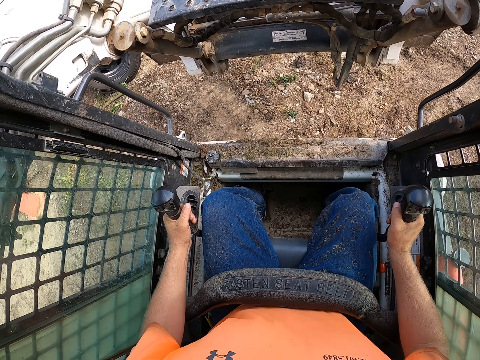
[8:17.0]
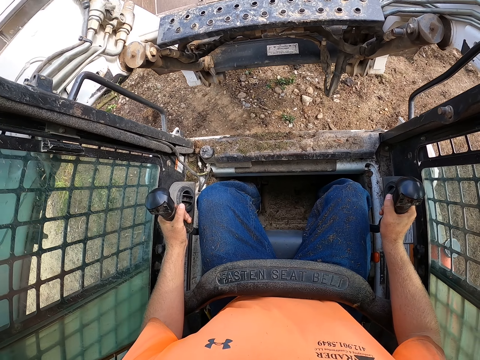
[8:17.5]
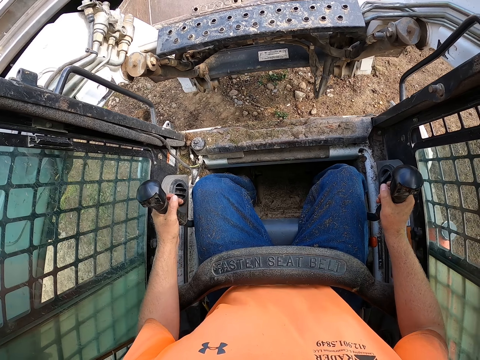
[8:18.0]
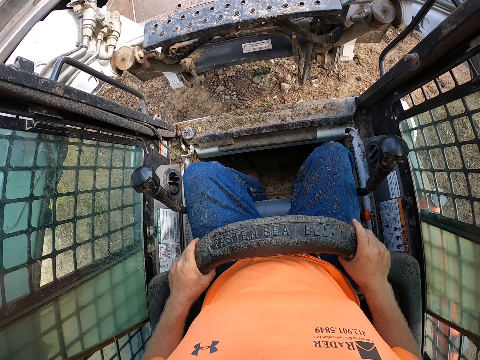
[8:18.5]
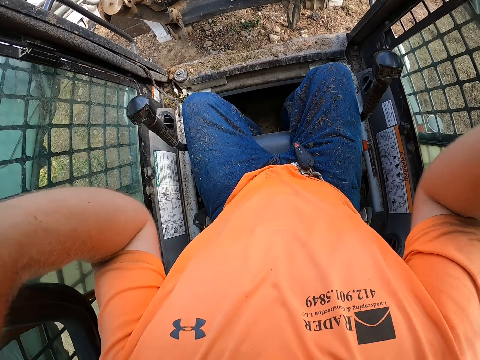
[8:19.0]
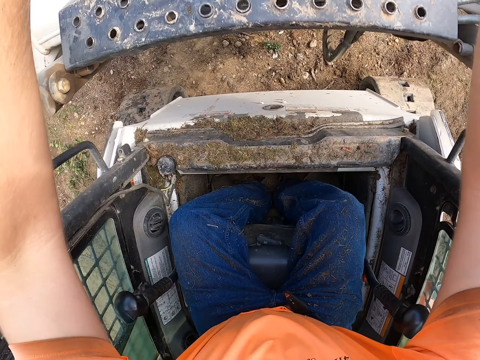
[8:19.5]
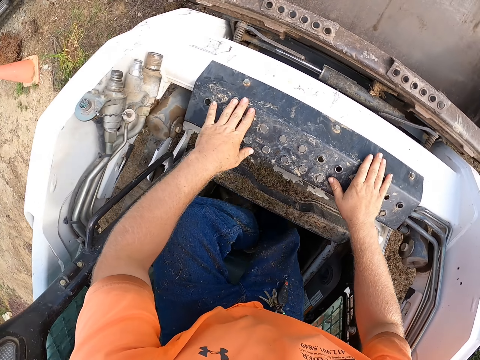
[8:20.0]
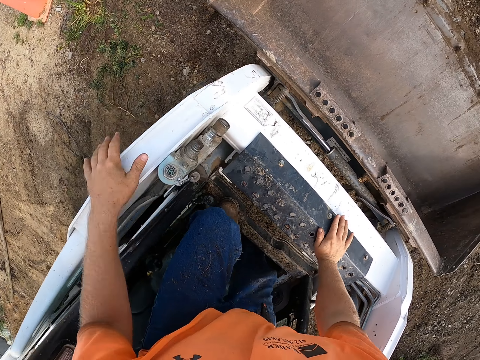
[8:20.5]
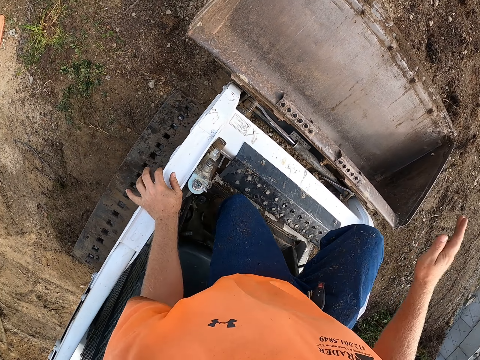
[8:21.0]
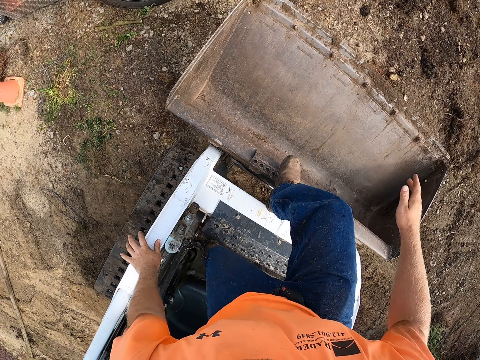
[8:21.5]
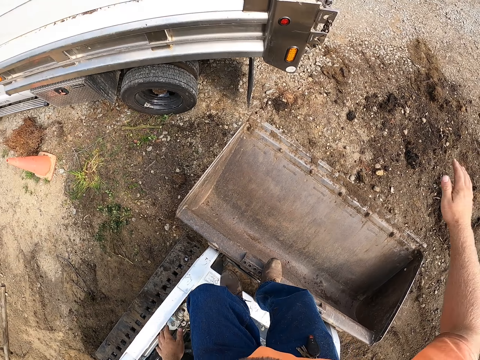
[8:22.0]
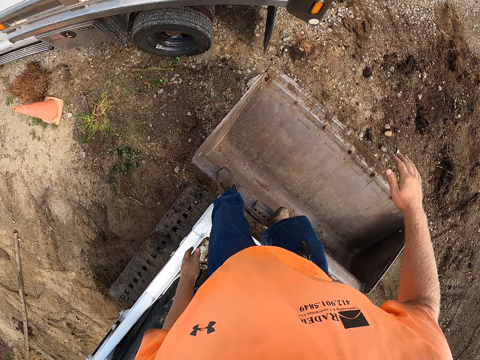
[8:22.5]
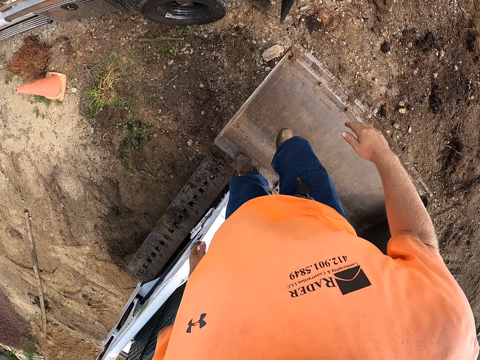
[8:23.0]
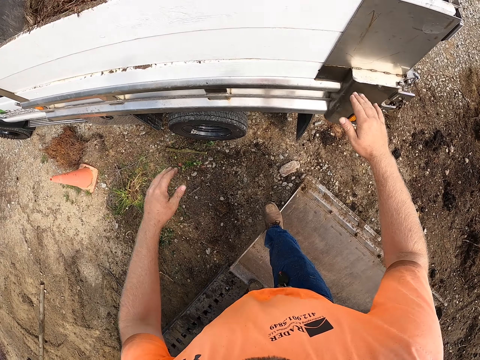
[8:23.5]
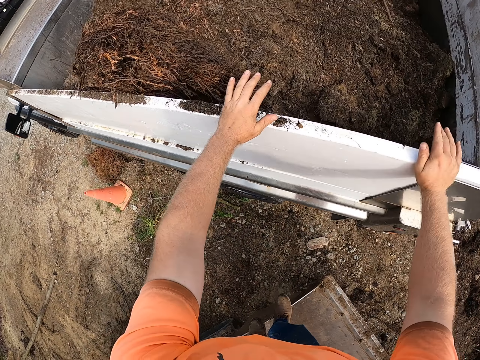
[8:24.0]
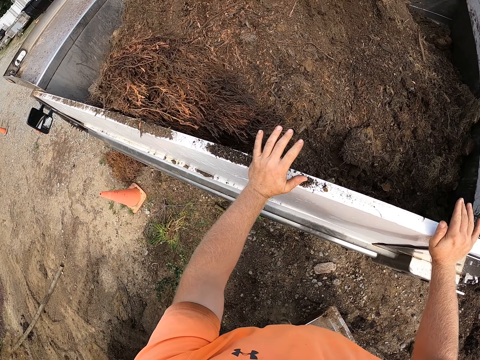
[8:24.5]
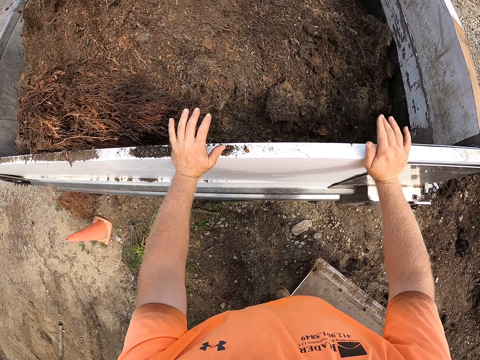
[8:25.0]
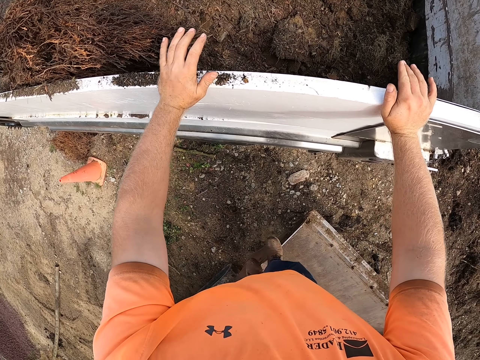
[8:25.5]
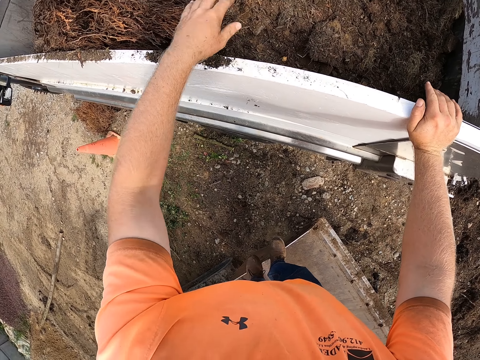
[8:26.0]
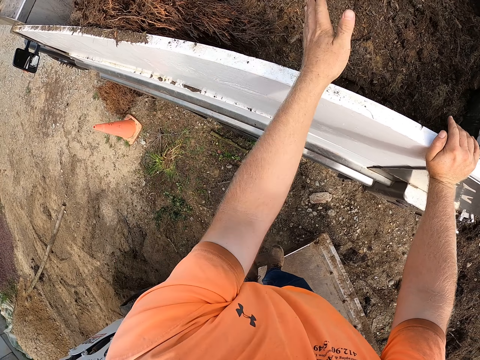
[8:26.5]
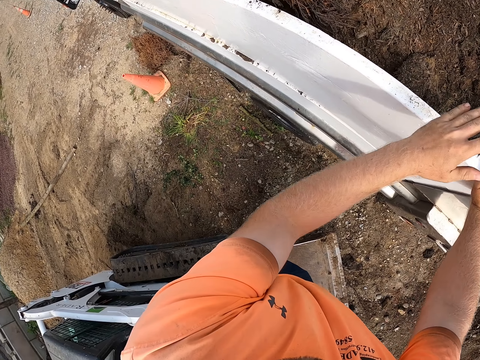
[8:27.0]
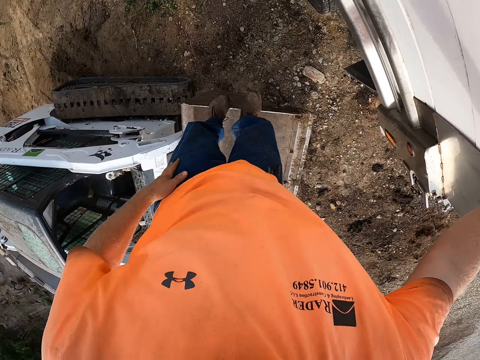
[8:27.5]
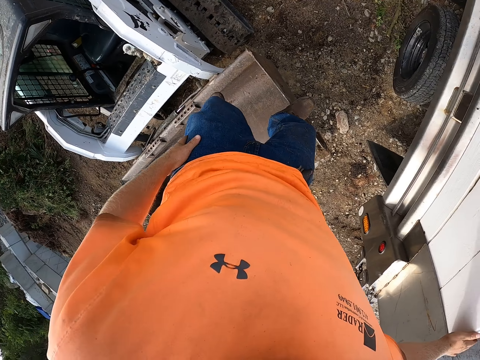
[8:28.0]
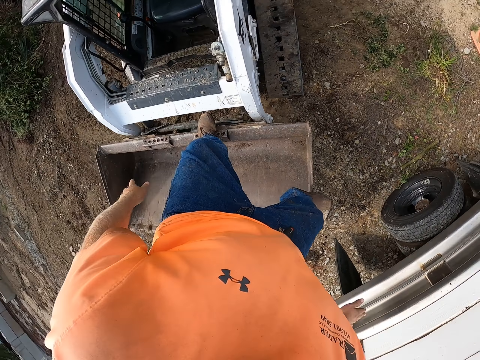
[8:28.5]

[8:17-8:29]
The camera wearer pulls up the seatbelt with both hands. He gets up from the track loader. He steps on the loader bucket with his right foot and stands on the loader bucket. He gets out of the forklift. He touches the truck with both hands. He wipes off mulch sand from the truck with his left hand.

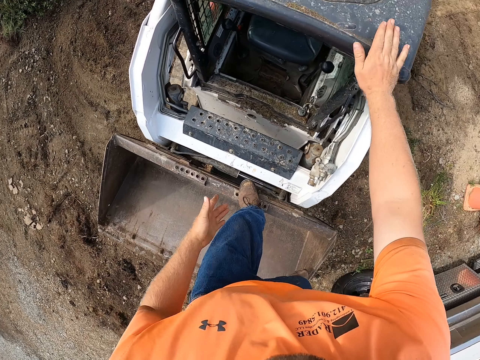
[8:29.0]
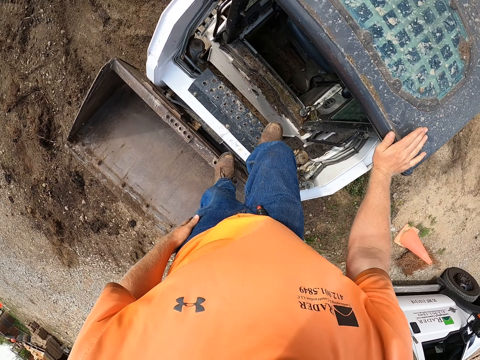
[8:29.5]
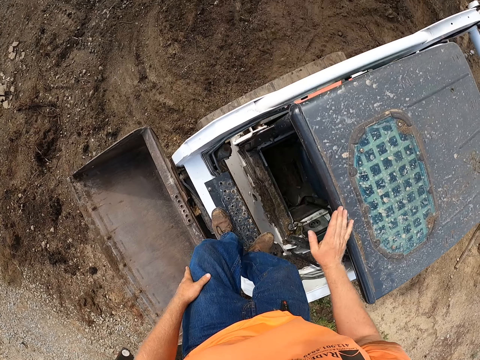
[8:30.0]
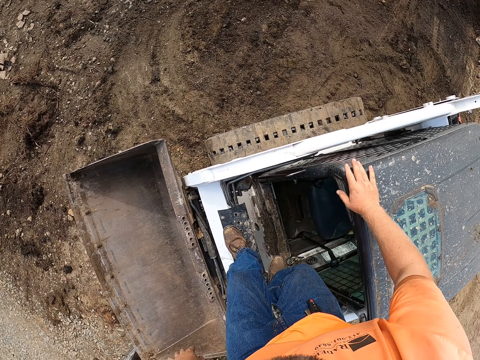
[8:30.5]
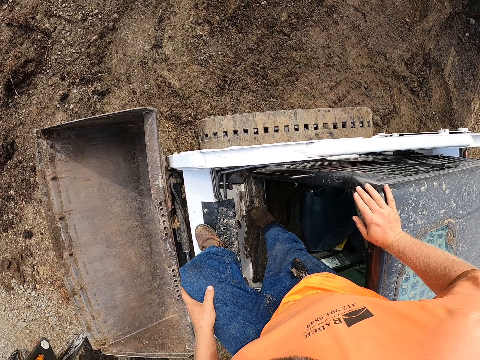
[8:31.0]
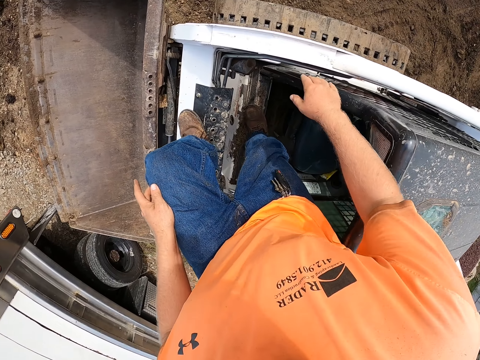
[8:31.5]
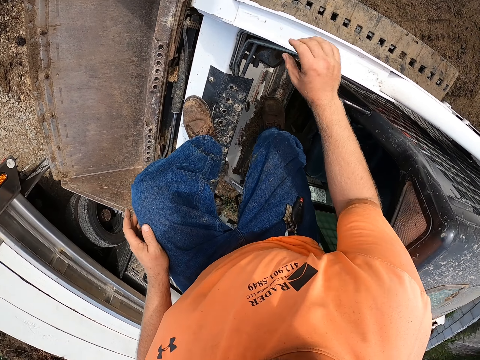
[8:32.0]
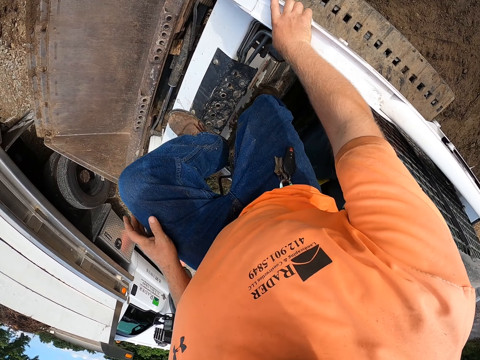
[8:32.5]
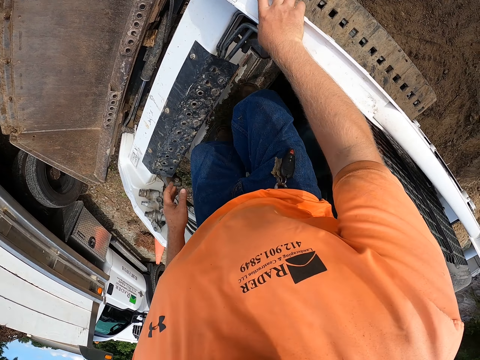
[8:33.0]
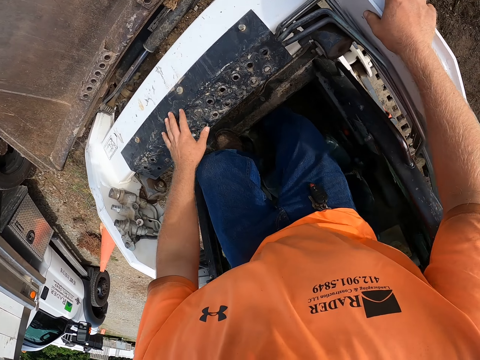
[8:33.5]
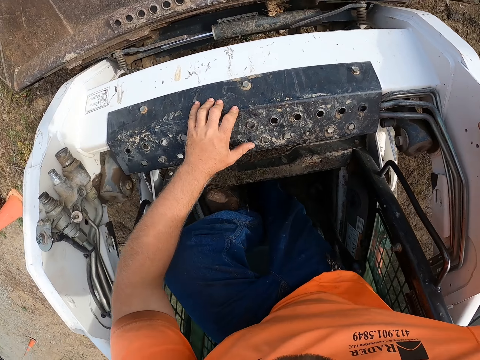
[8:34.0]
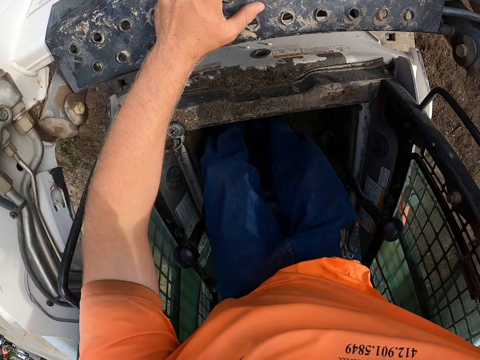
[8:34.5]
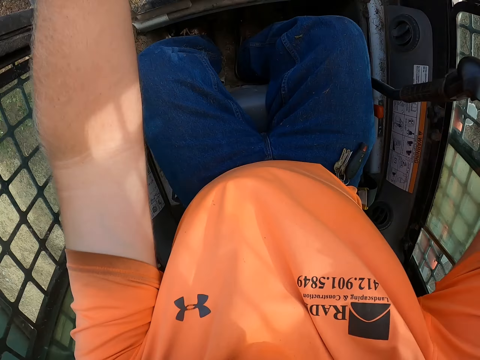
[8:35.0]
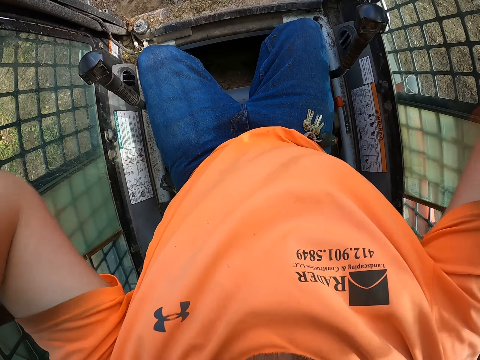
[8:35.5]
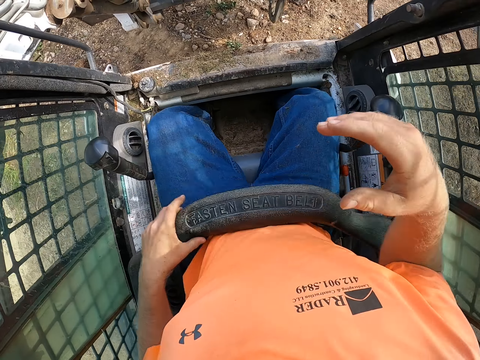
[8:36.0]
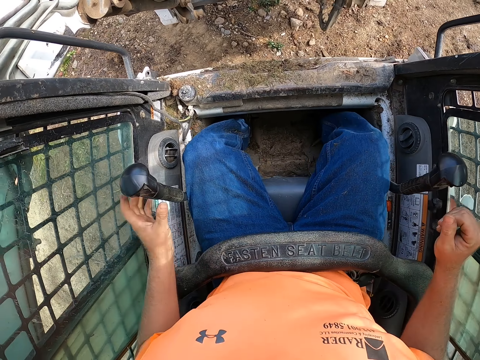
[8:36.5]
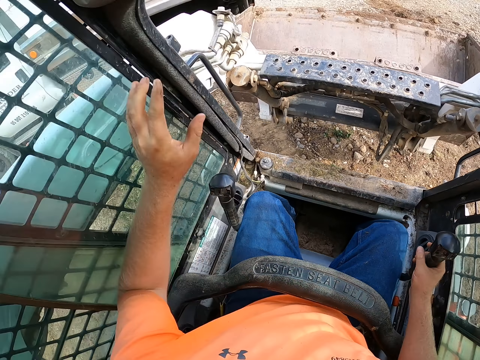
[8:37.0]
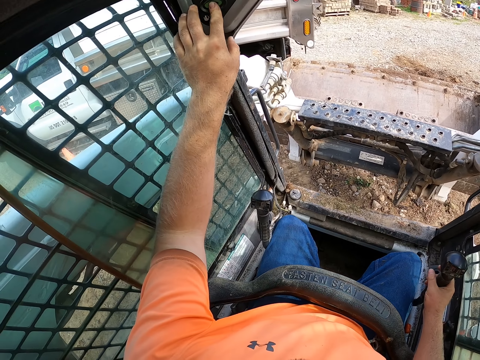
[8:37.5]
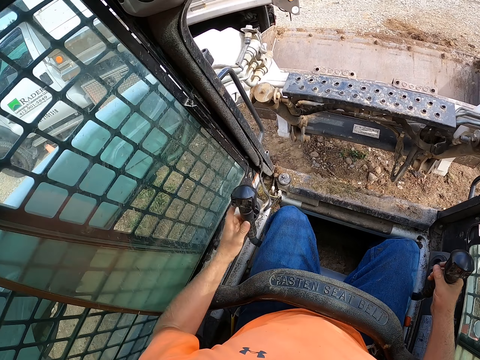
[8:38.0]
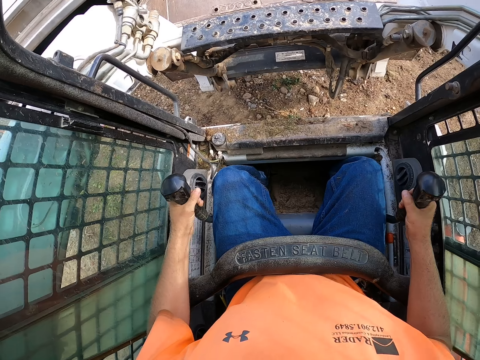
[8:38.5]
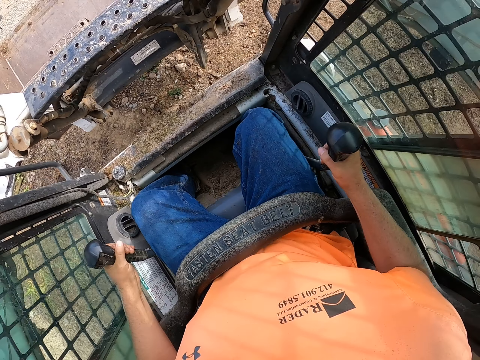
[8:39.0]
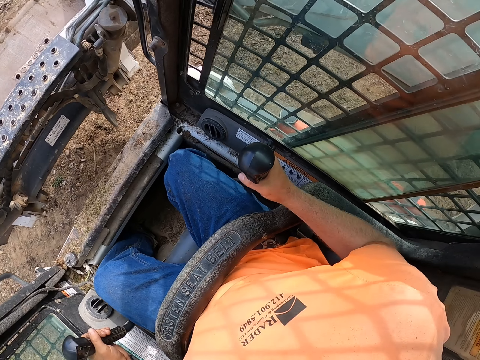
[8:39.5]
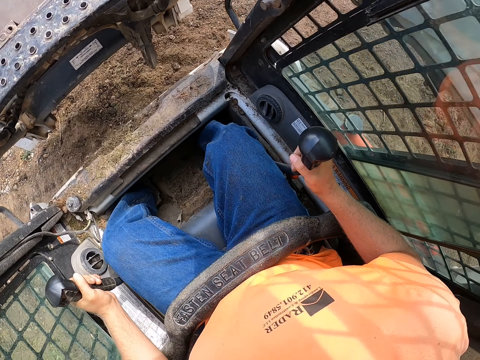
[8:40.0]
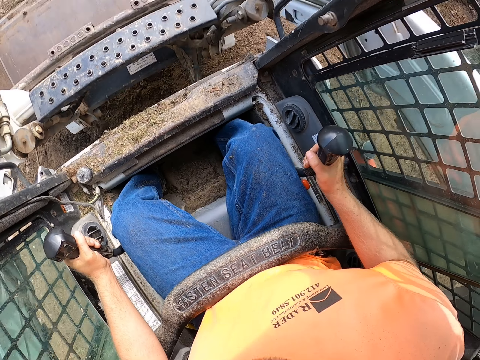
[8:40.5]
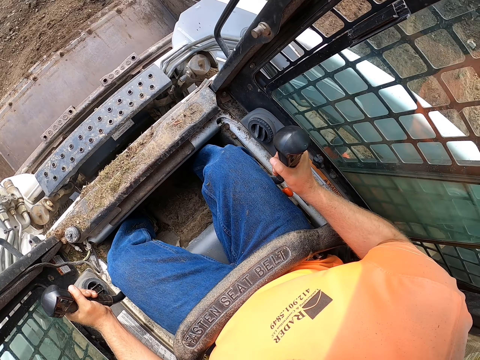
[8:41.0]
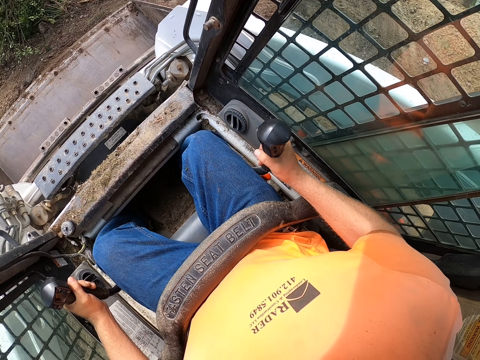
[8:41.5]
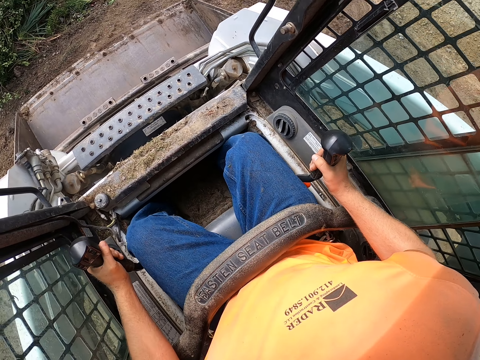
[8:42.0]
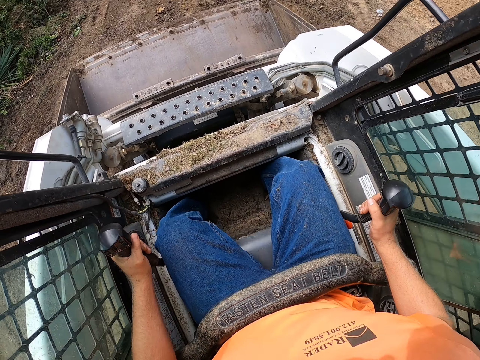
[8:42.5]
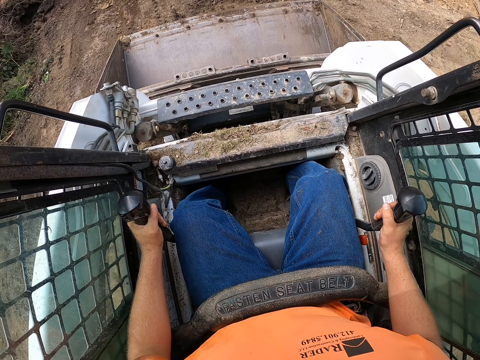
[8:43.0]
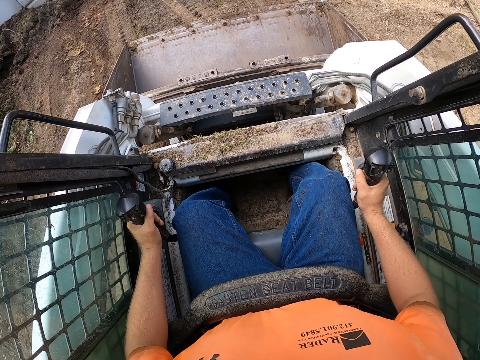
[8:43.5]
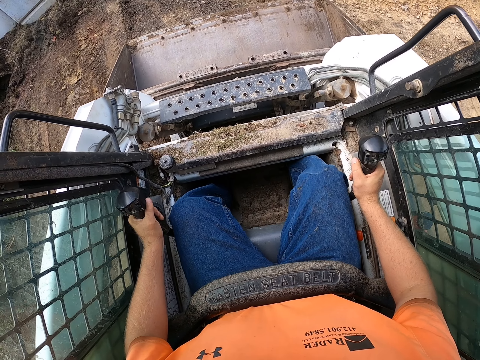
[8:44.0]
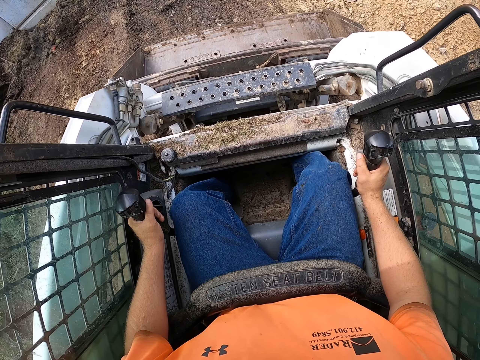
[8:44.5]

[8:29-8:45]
The camera wearer enters the track loader. He pulls down the seatbelt with both hands. He grabs a gear shifter with his left hand and grabs a gear shifter with his right hand. He pushes the start button in the track loader with his left hand. He drives the track loader with the gear shifters in both hands.
